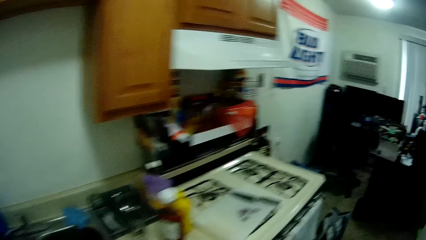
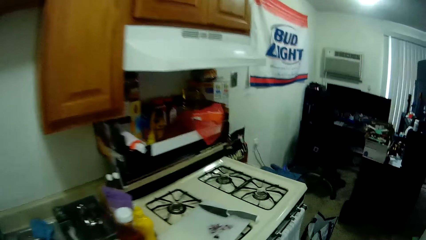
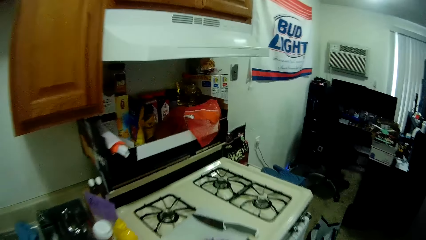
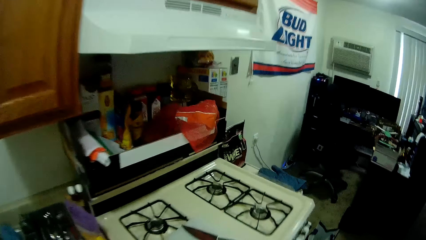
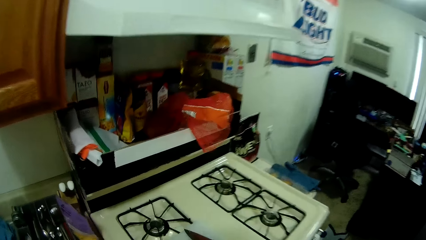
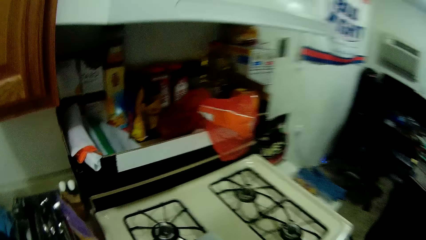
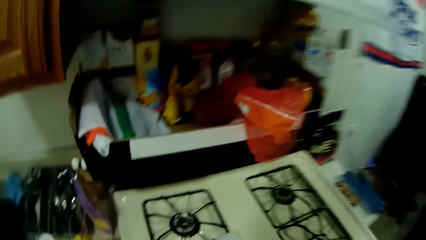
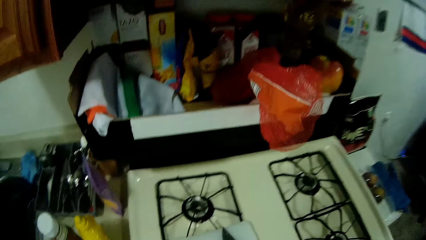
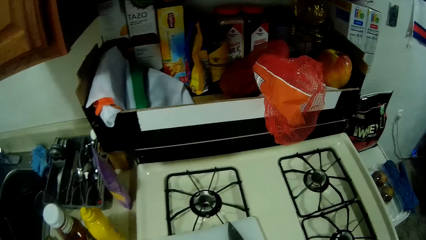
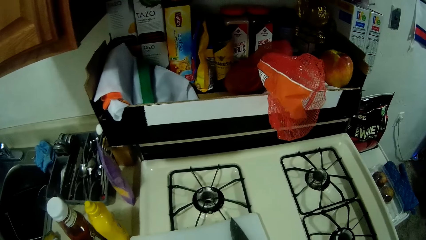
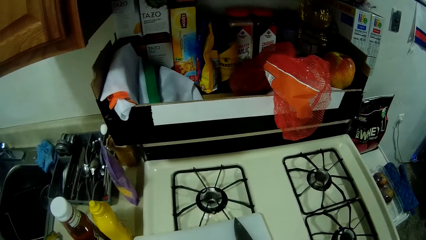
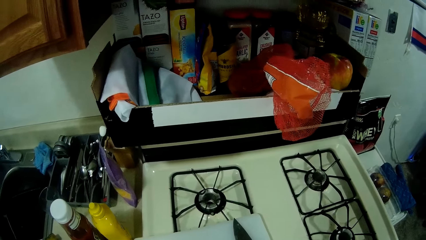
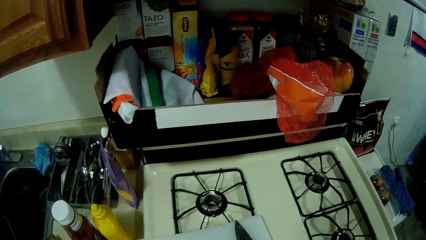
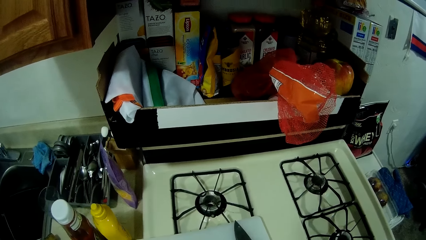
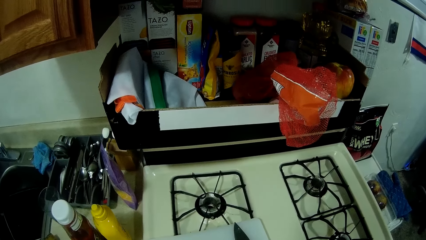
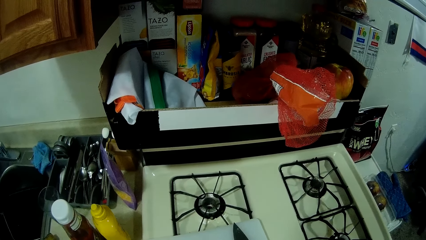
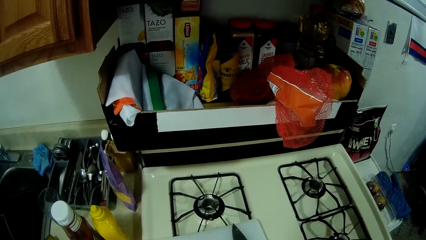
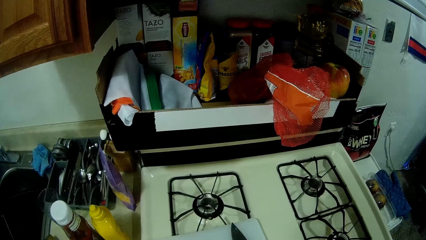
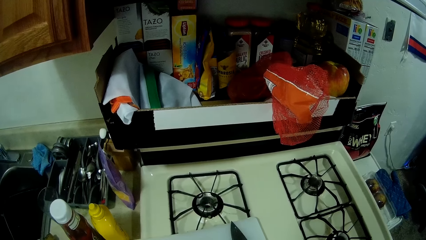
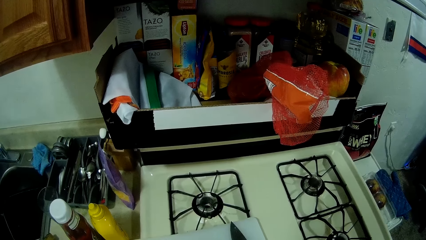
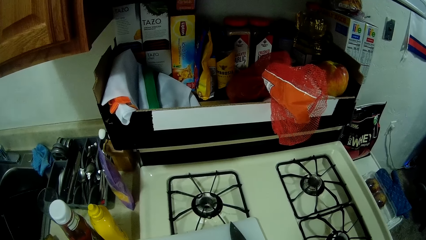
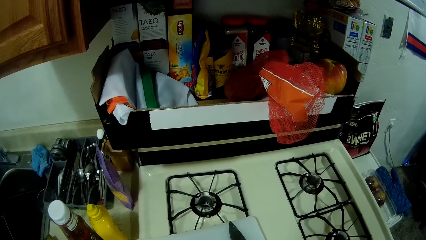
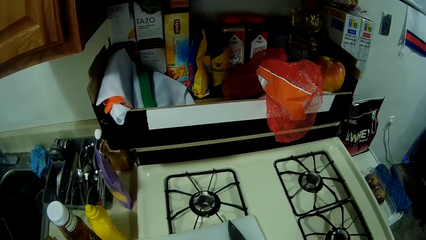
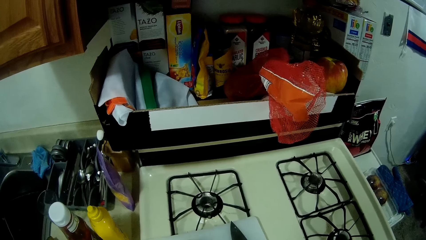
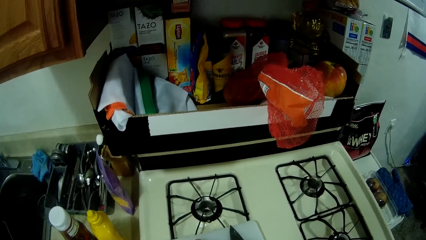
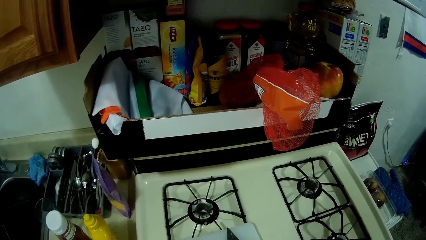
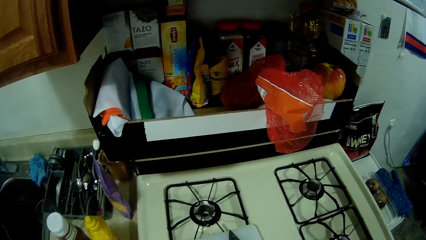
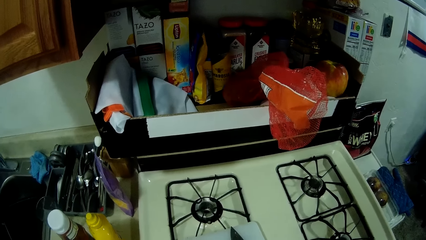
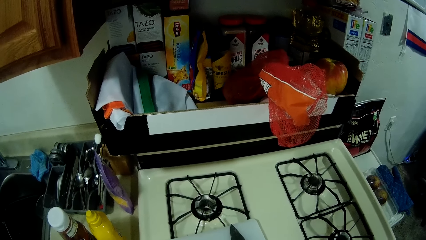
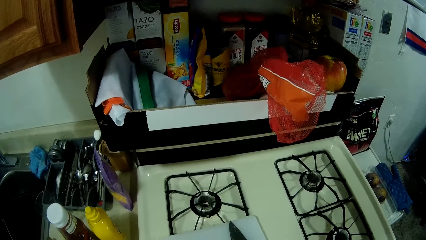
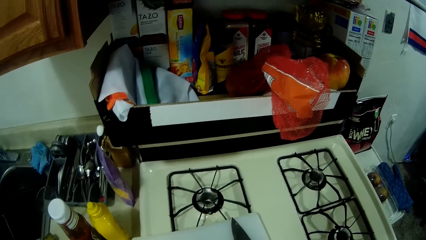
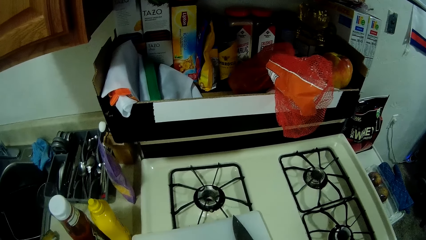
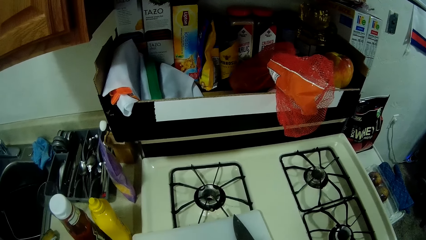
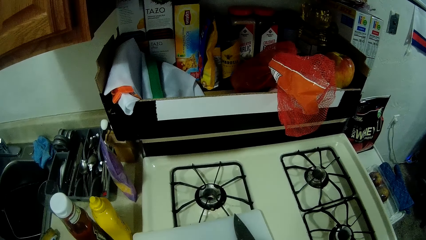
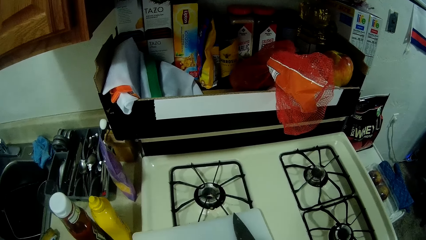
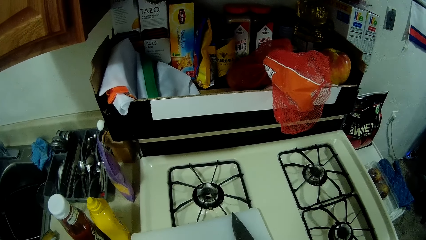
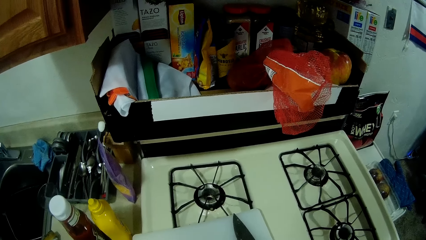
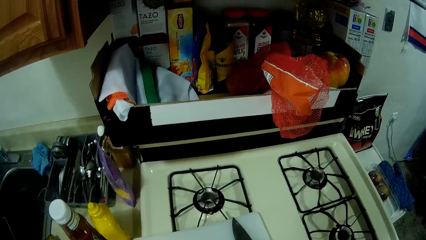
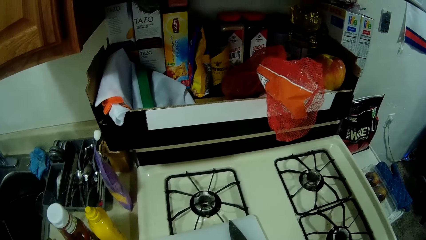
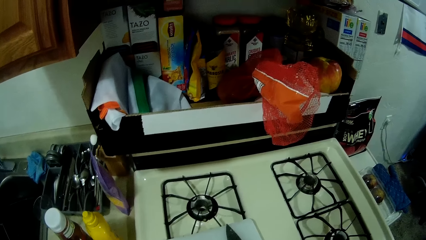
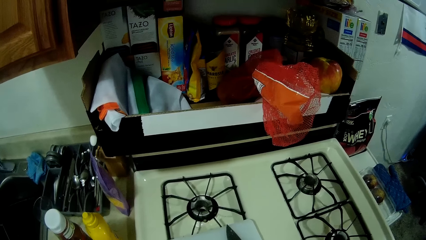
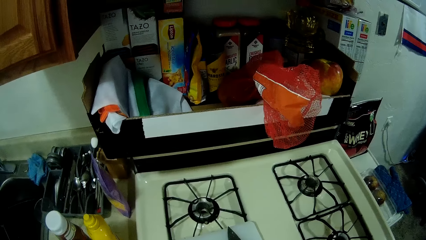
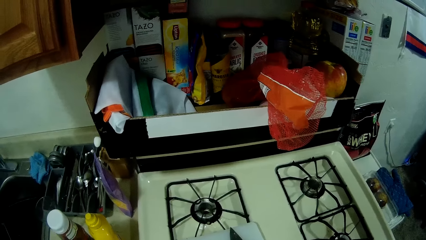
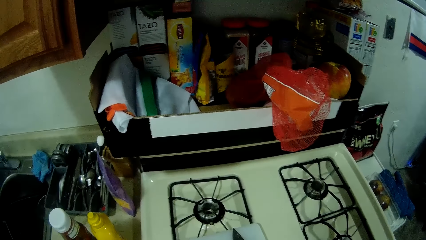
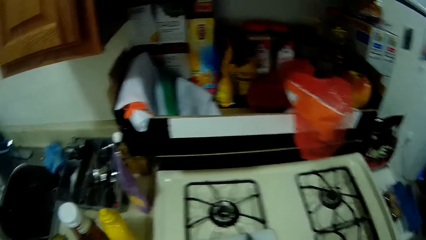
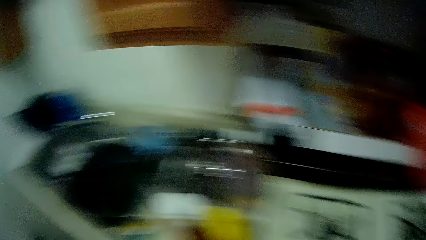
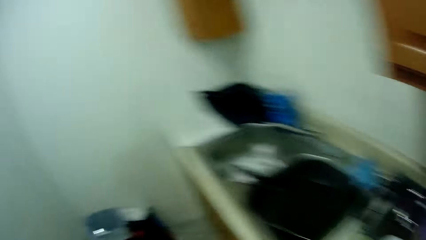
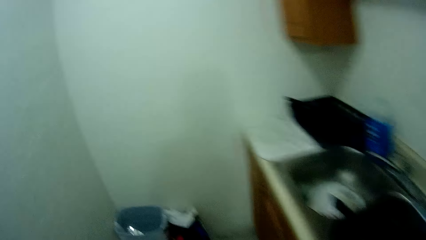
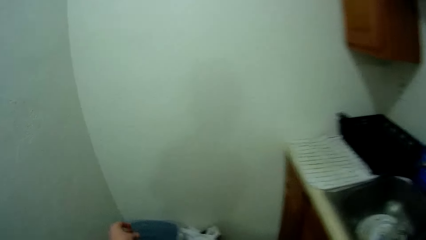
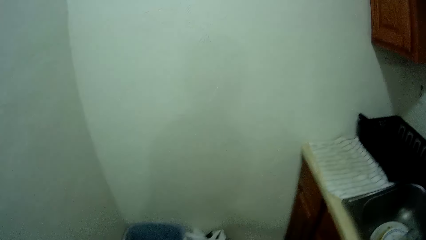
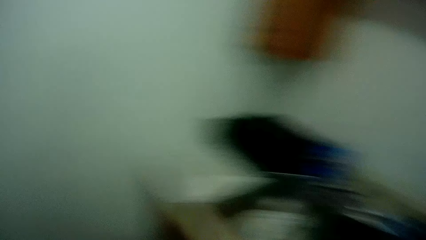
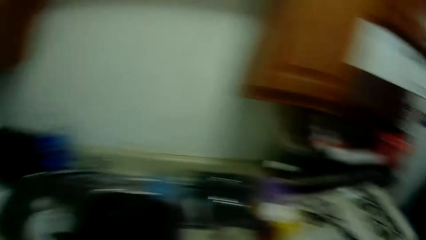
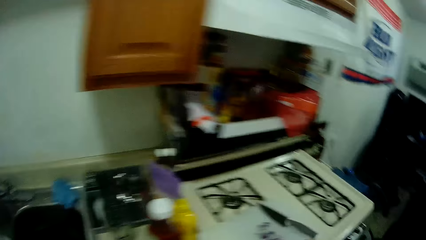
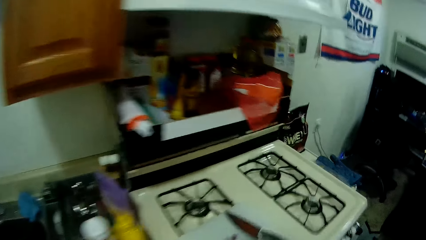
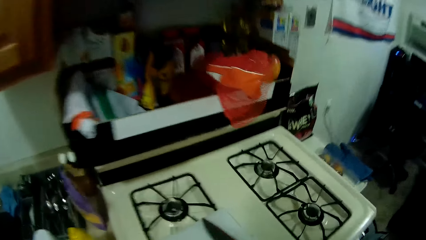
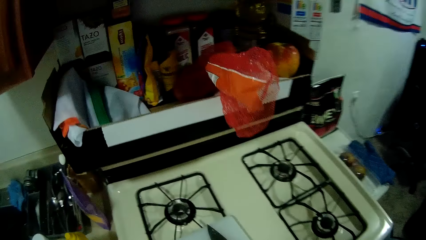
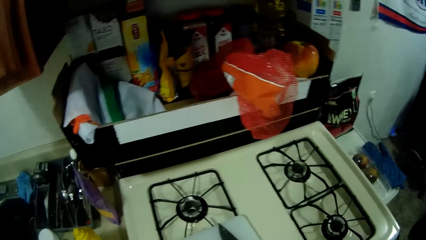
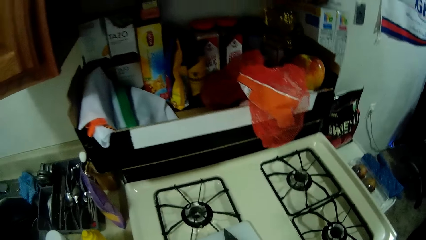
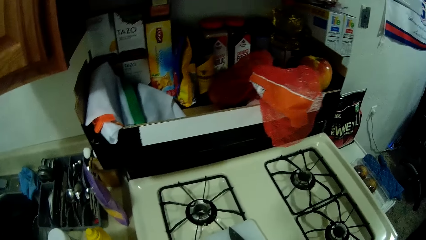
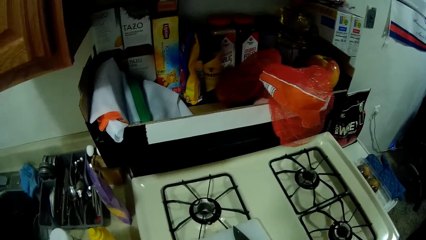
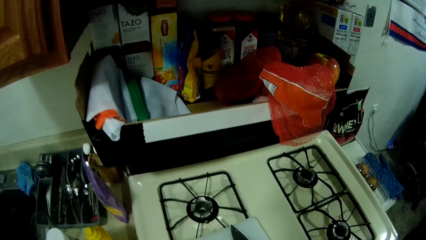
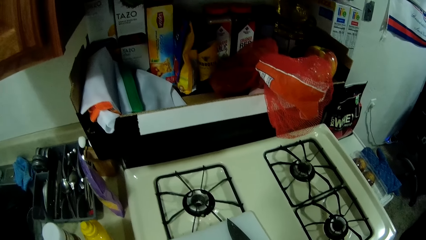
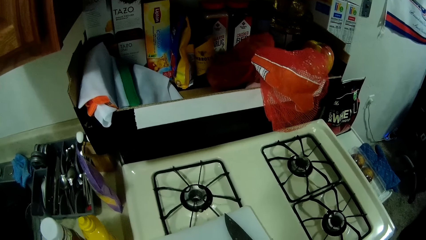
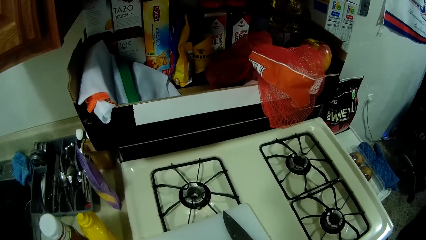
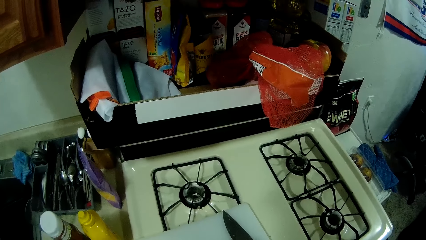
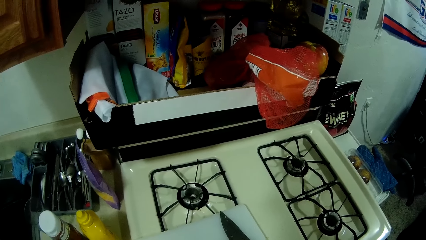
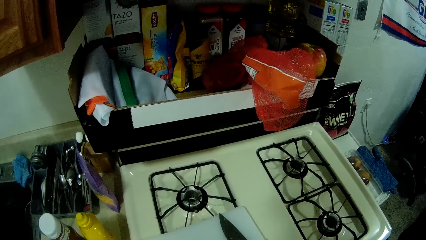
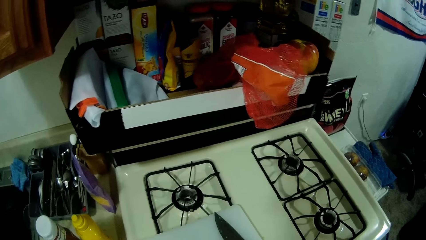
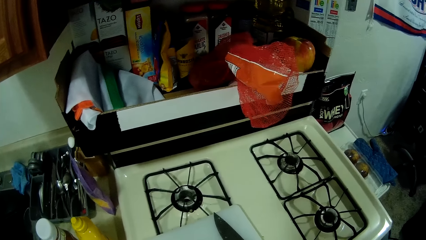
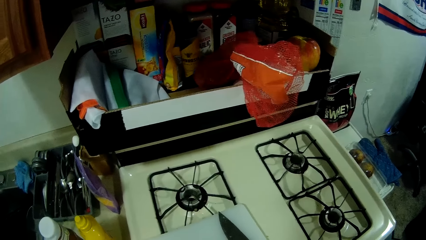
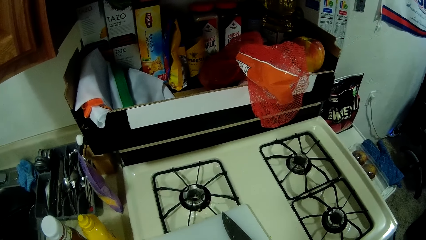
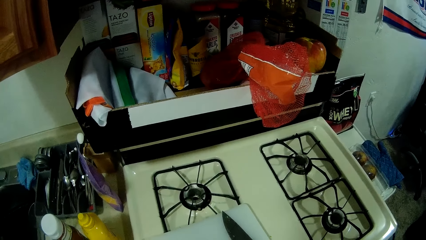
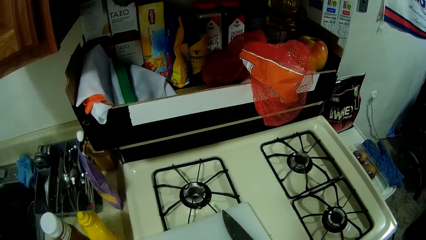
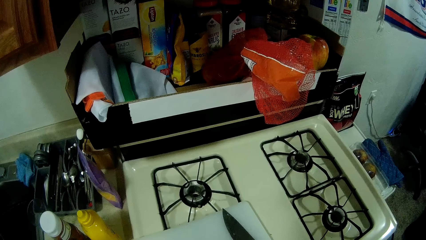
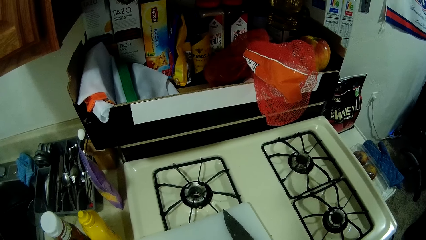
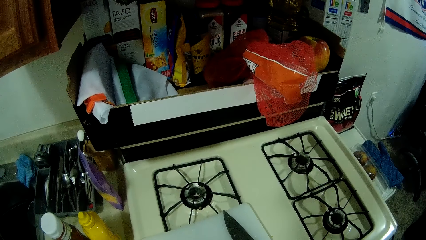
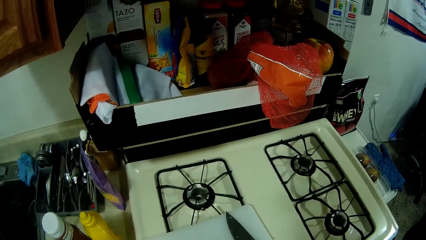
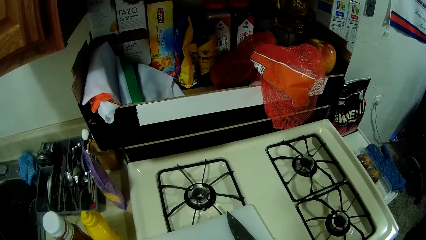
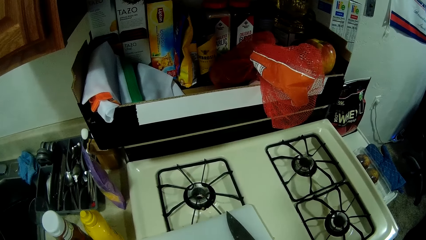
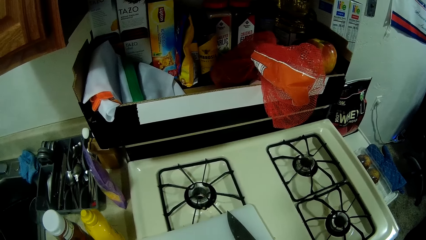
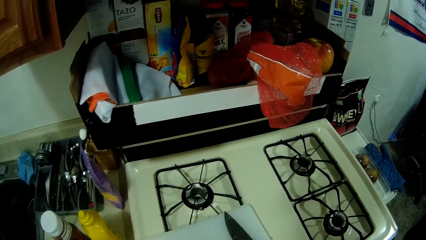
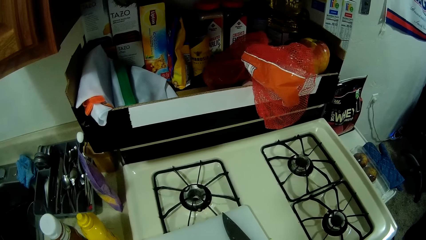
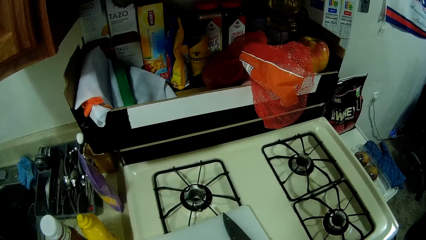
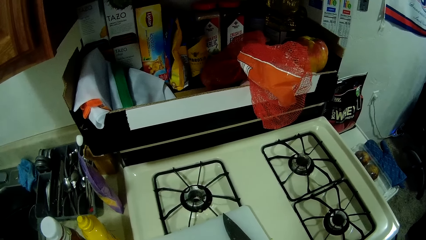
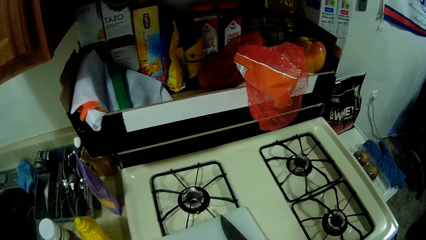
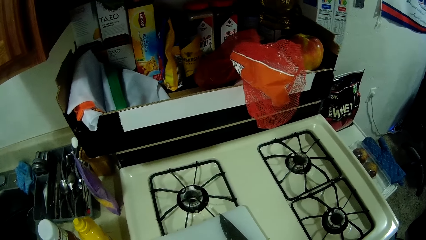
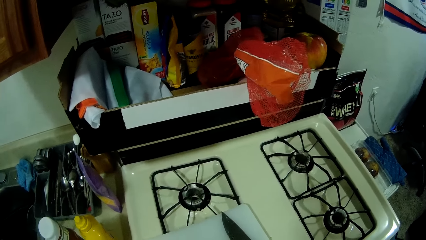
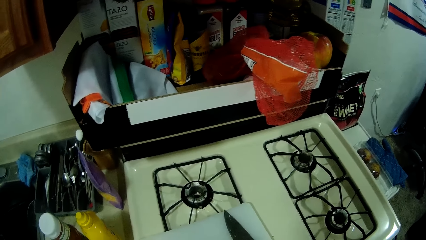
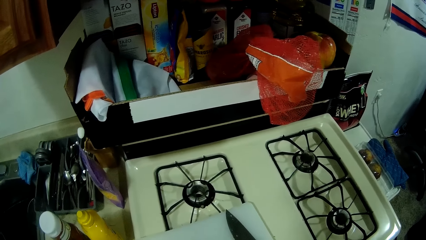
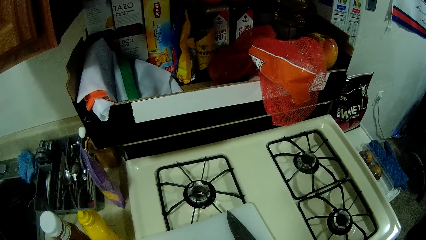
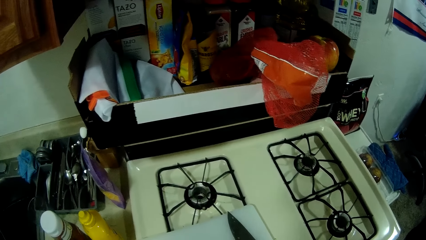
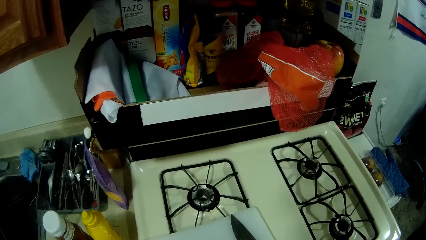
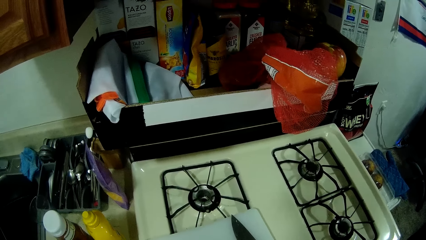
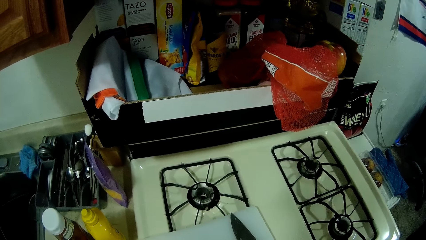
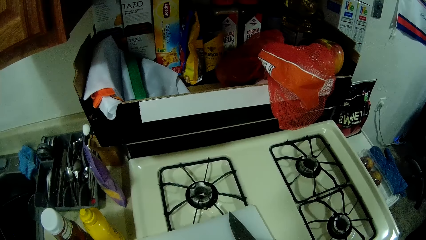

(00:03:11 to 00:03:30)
The camera wearer does something. They step forward. They step forward again. They do something.
